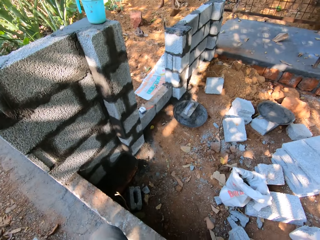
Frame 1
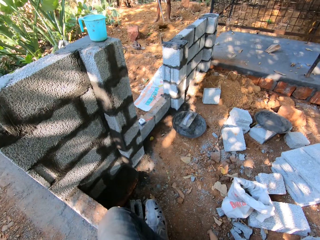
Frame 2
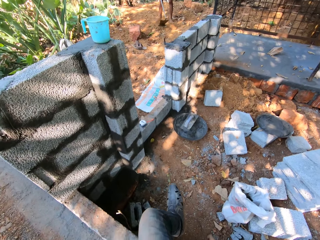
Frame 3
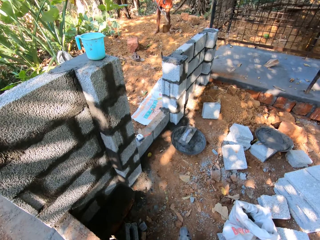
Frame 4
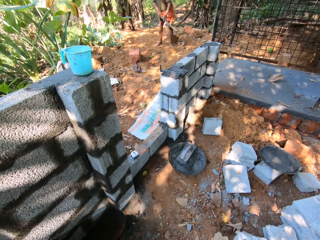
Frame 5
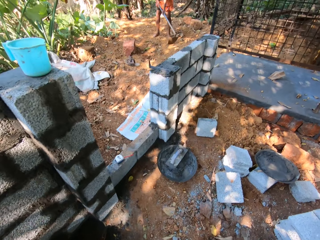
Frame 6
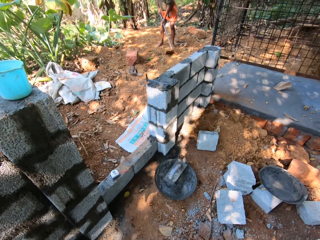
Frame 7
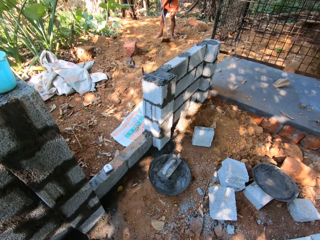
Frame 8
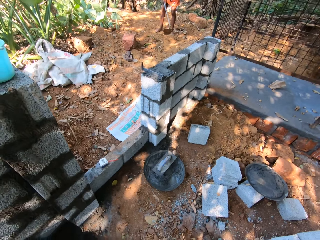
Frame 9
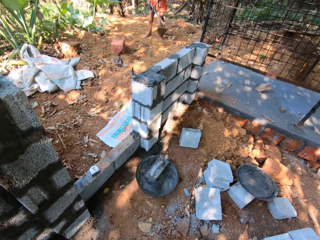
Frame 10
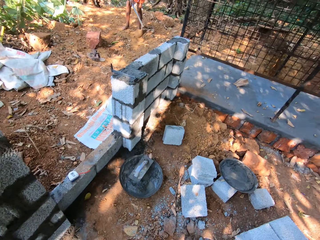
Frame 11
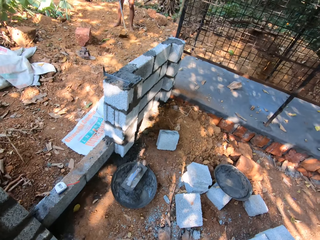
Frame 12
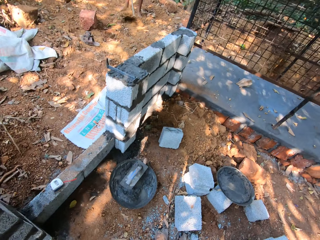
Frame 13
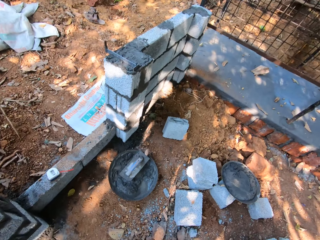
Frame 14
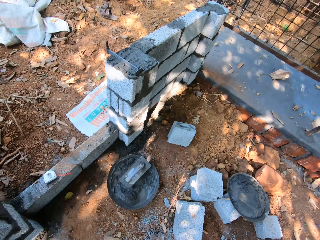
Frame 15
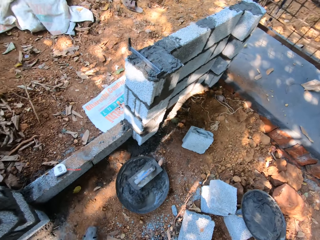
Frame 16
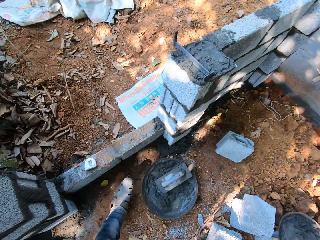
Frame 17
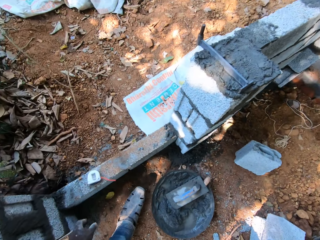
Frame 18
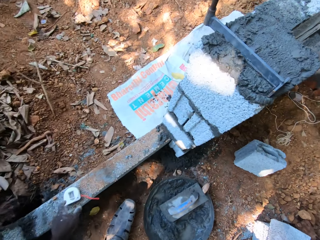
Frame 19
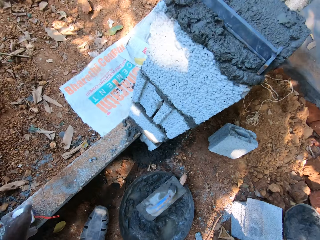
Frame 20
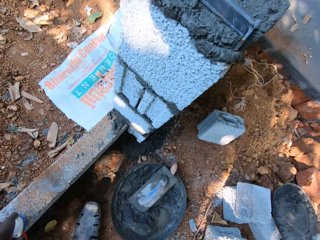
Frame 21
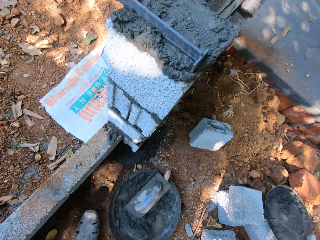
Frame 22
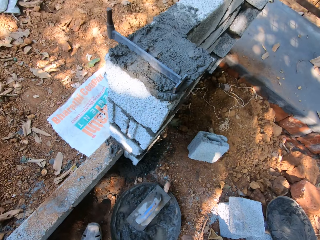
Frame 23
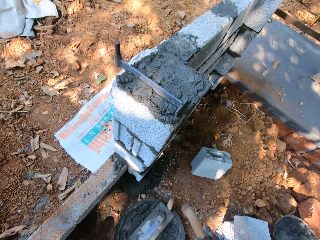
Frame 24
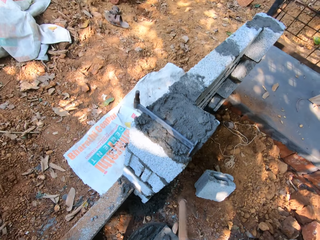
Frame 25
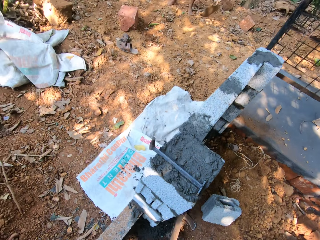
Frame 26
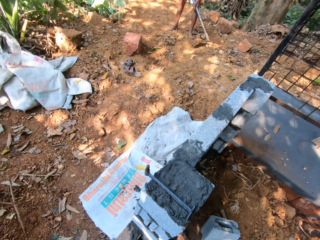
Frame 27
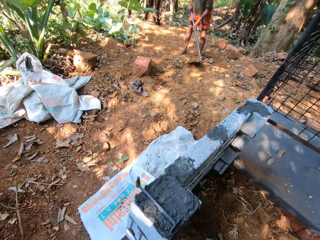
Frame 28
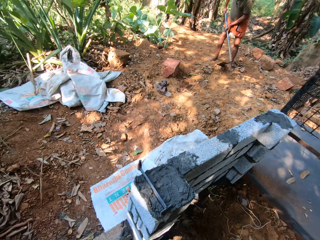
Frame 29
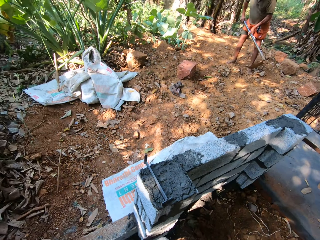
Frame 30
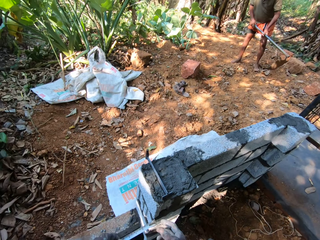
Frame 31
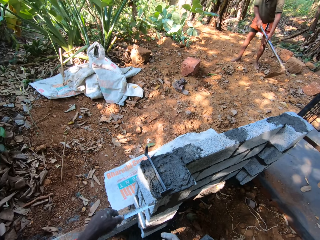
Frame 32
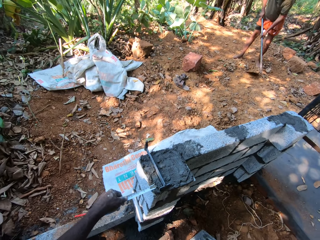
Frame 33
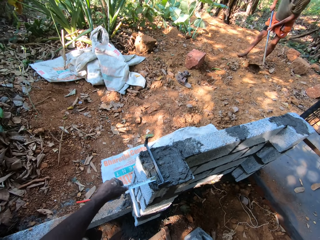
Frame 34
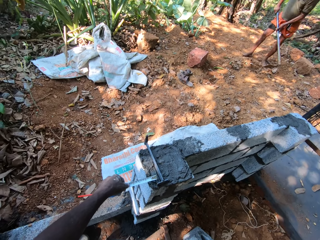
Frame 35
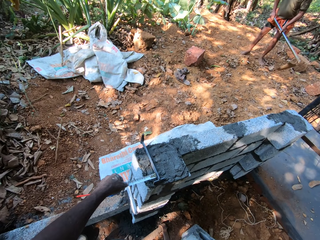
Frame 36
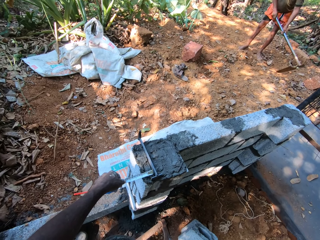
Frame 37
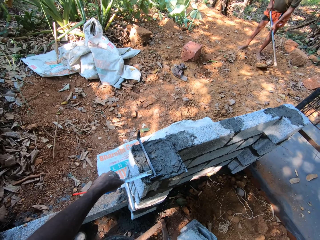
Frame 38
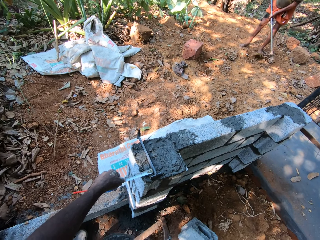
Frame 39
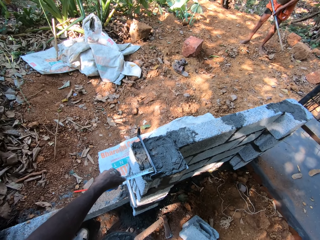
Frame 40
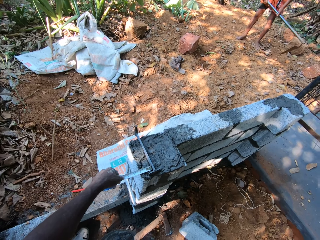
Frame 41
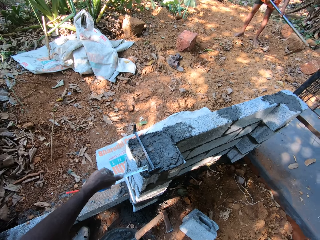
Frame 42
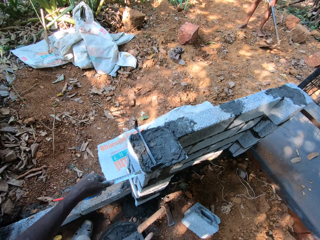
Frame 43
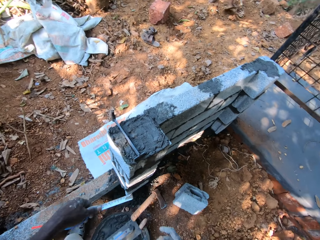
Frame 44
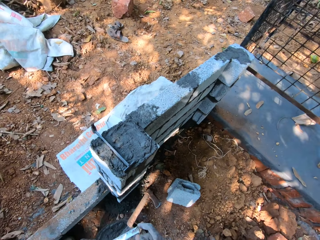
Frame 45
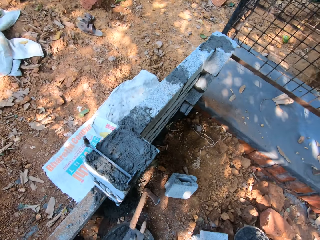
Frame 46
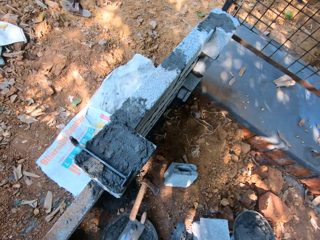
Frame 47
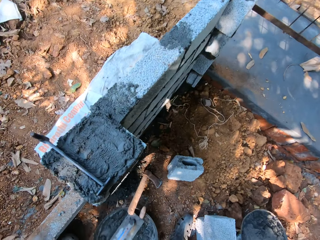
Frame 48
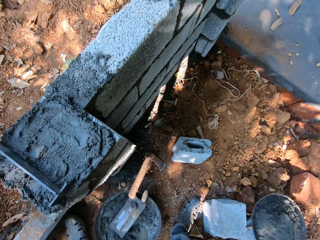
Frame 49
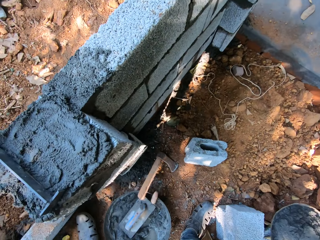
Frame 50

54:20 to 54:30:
The camera wearer picks up a measuring tape on a cinder block with his left hand. He drops the axe on the ground with his right hand. He holds the measuring tape on the cinder block with his left hand. He measures the length of the wall with the measuring tape.

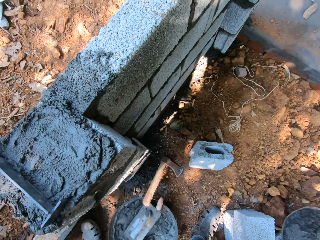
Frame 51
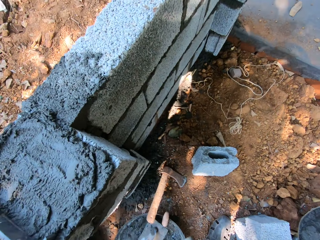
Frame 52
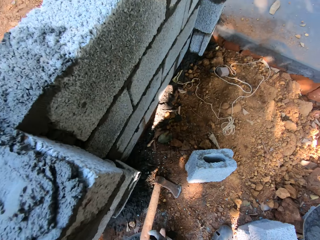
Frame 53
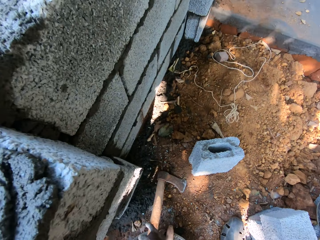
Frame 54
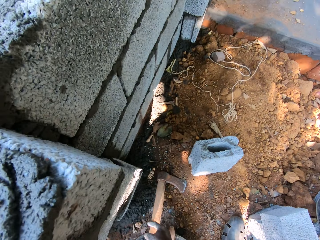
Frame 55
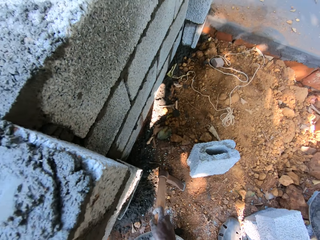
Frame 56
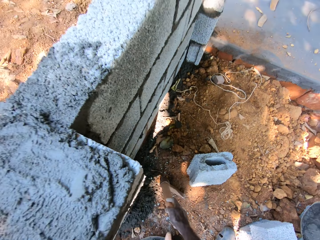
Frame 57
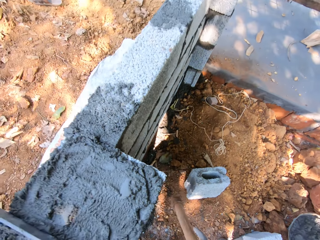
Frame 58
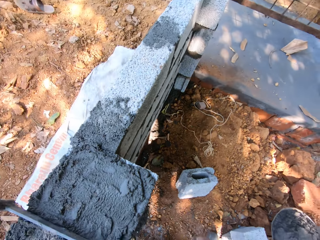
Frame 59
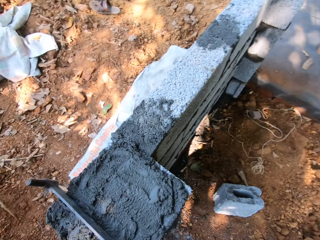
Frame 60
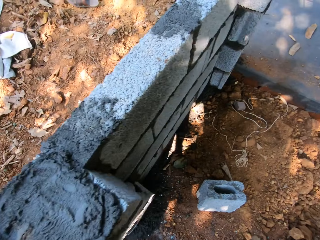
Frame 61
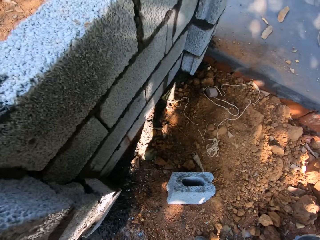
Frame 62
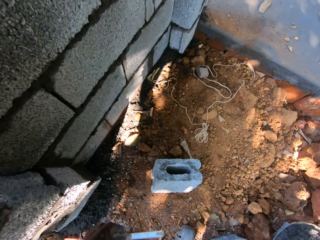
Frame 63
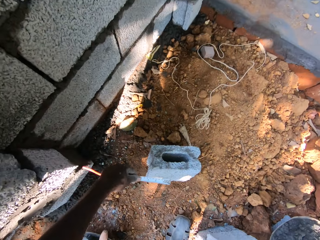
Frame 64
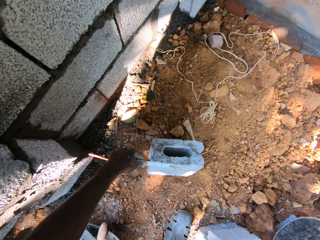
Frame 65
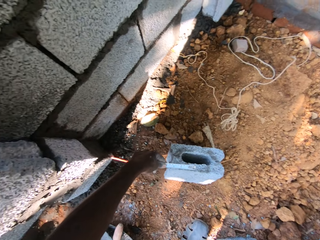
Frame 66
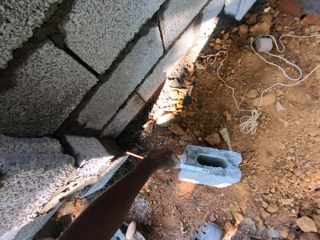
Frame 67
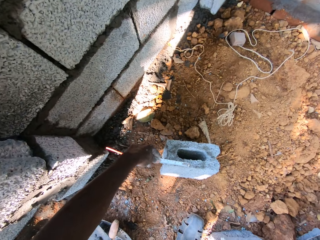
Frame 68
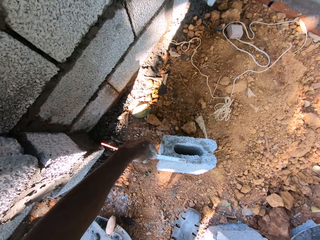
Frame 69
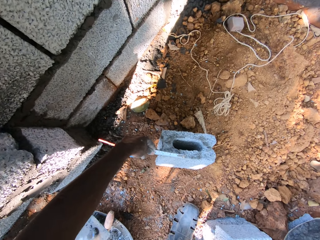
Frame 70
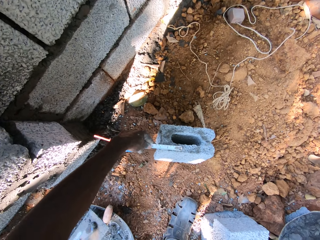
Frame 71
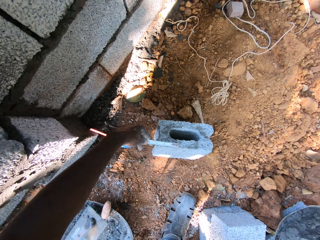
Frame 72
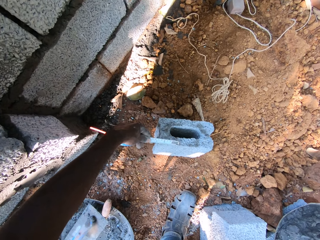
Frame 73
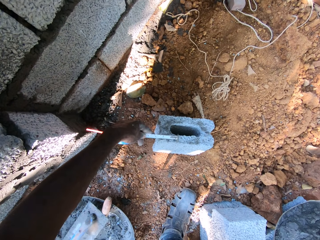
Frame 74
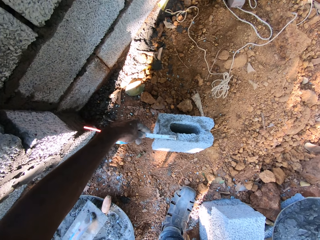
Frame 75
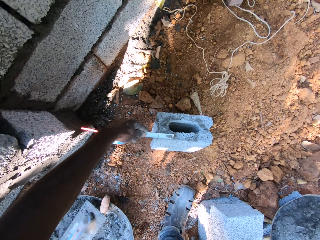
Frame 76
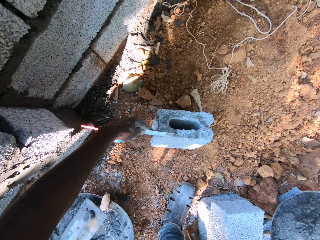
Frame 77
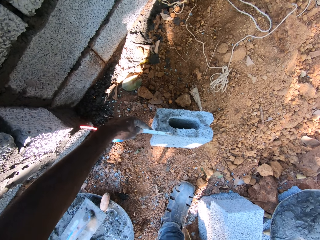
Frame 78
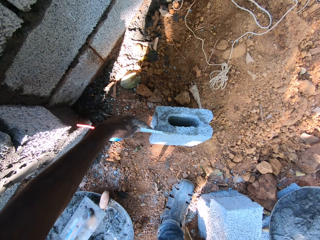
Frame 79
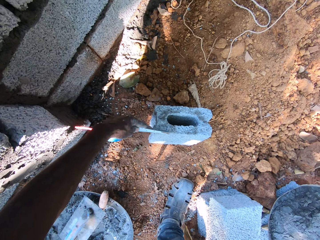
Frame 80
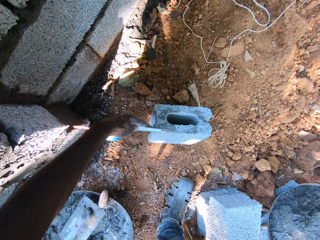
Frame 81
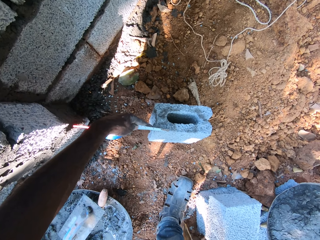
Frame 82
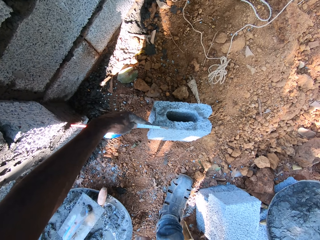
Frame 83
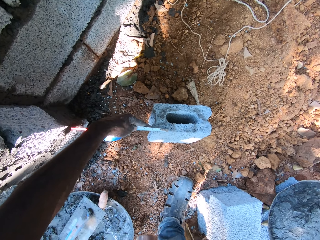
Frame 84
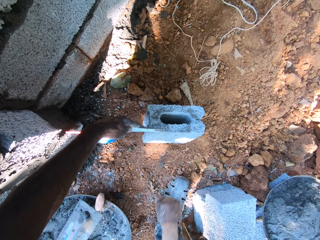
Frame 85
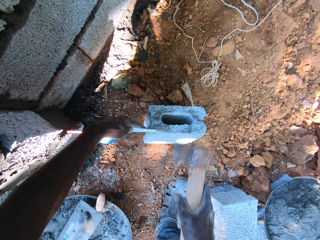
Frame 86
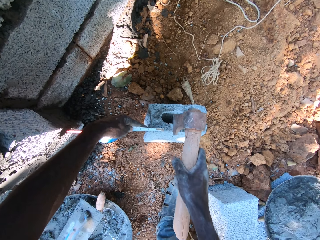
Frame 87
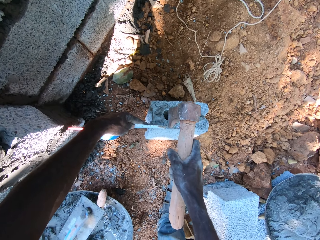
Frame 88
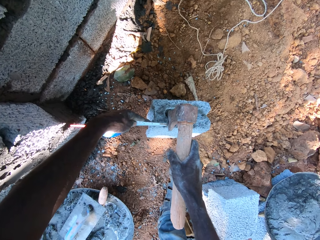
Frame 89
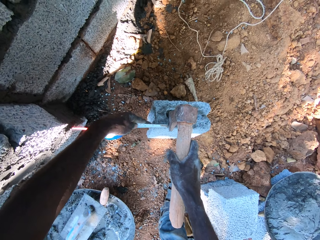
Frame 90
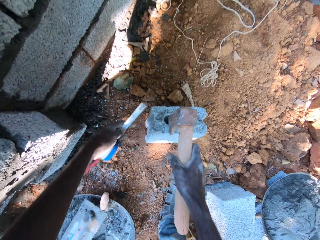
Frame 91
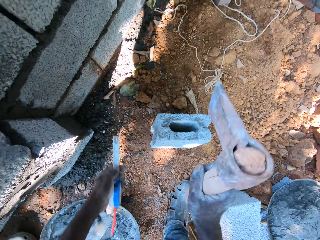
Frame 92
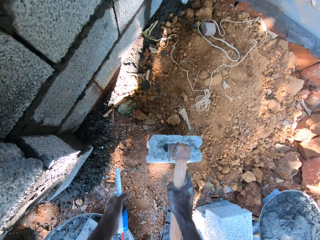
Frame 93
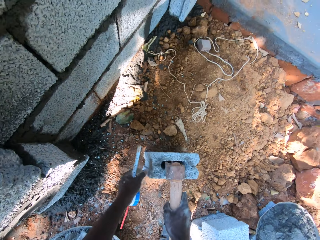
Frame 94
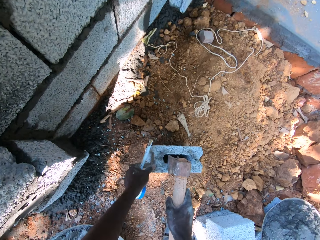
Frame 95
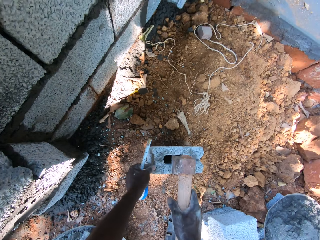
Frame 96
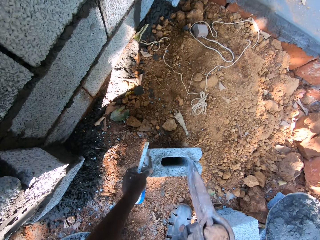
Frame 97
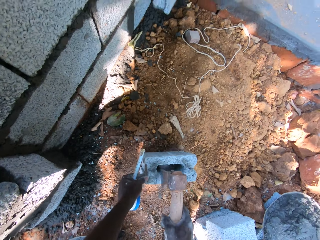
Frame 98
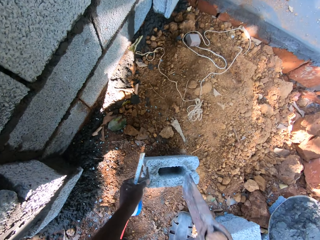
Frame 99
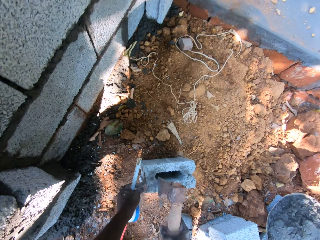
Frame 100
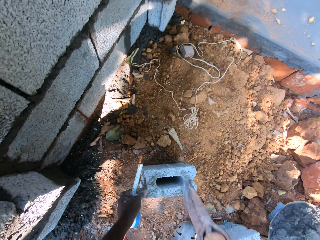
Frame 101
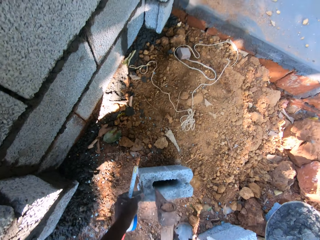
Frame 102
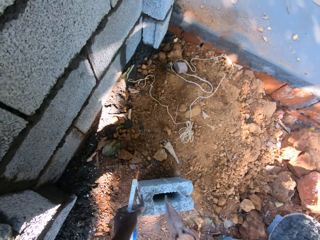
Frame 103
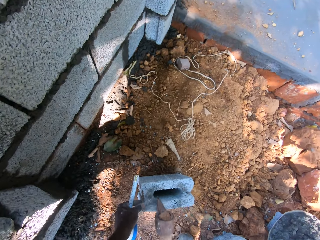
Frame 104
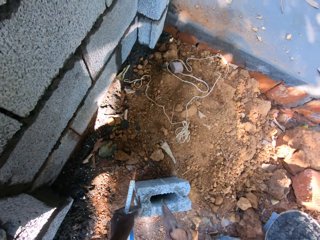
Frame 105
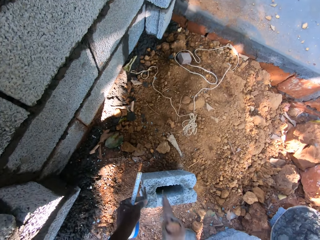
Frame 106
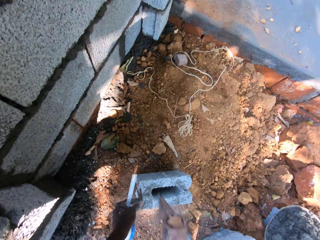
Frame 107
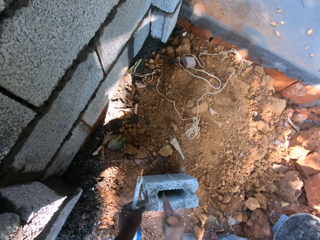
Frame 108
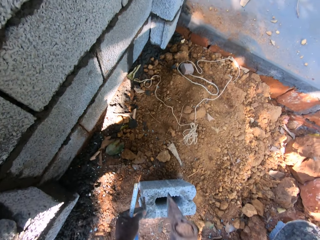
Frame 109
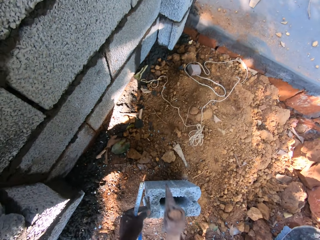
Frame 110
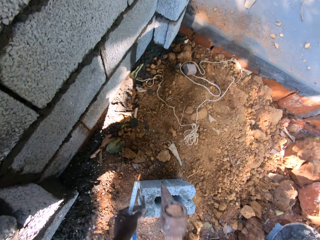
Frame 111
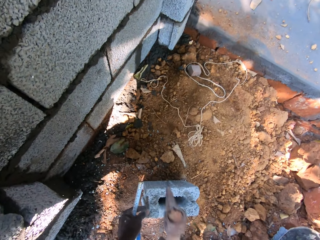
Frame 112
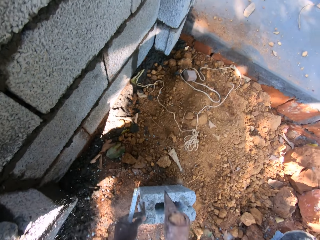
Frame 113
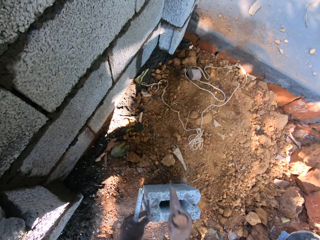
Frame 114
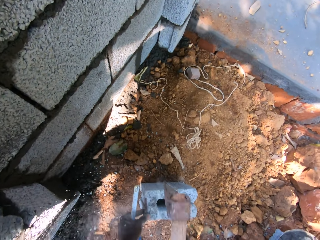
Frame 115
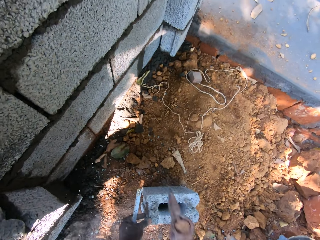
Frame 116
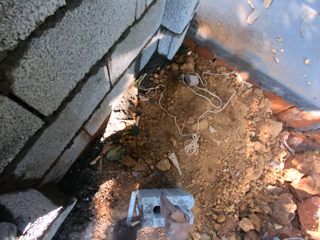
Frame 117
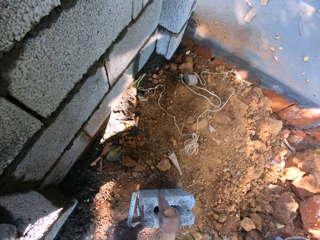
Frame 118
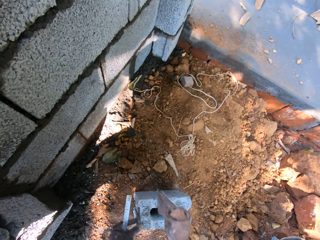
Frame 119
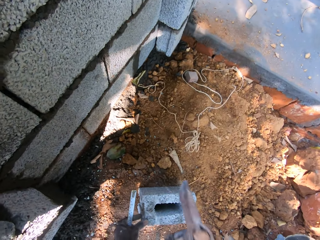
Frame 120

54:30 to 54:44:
The camera wearer picks up the axe or mattock on the ground with his right hand. He measures a cinder block or brick on the ground with the measuring tape in his left hand. He touches the block with the axe in his right hand. He breaks the brick with the mattock. He holds the block on the ground with his left hand and hits the cinder block with the axe in his right hand.
